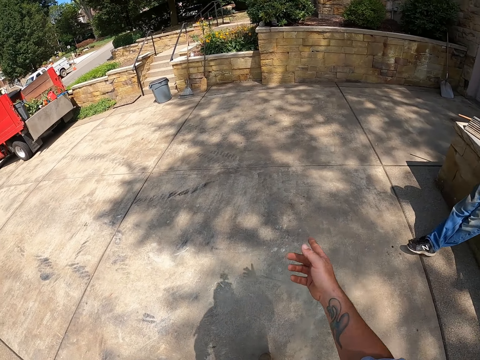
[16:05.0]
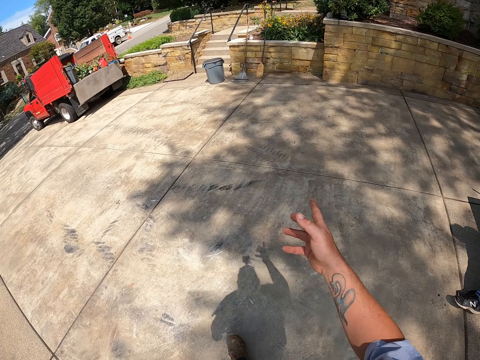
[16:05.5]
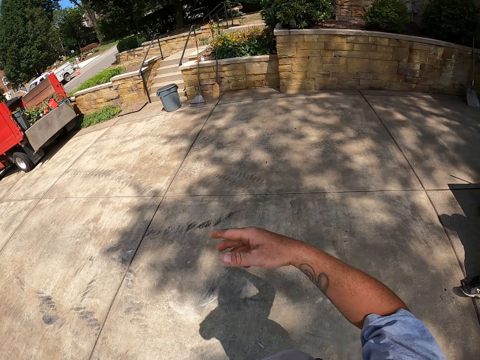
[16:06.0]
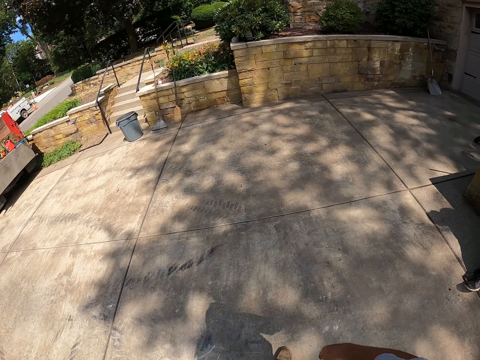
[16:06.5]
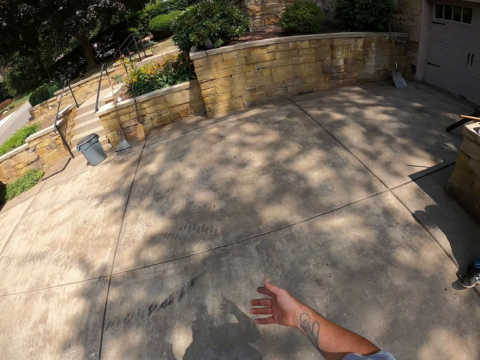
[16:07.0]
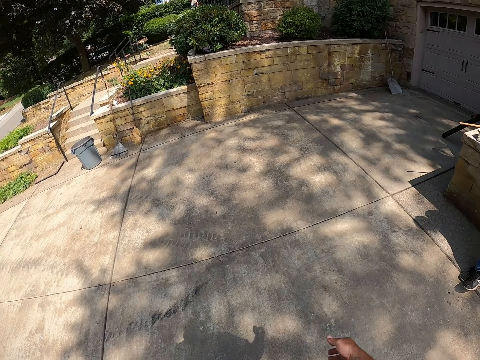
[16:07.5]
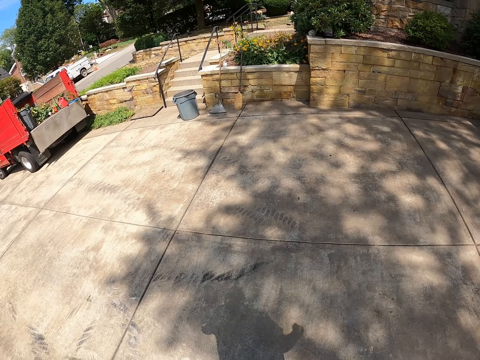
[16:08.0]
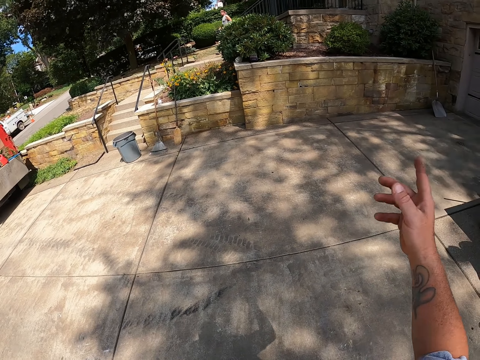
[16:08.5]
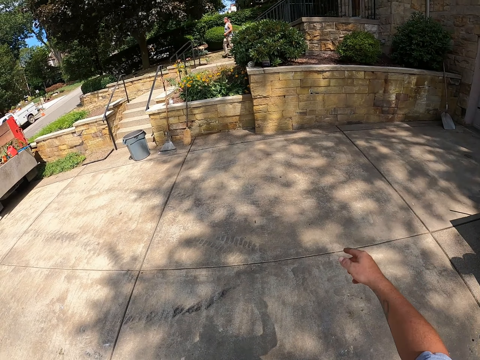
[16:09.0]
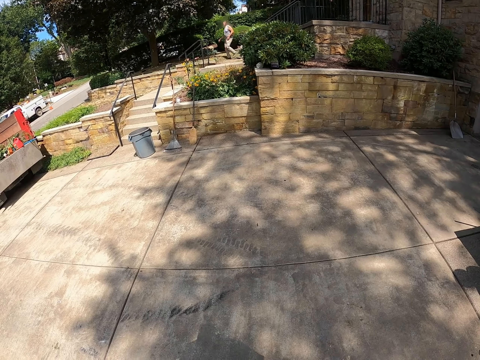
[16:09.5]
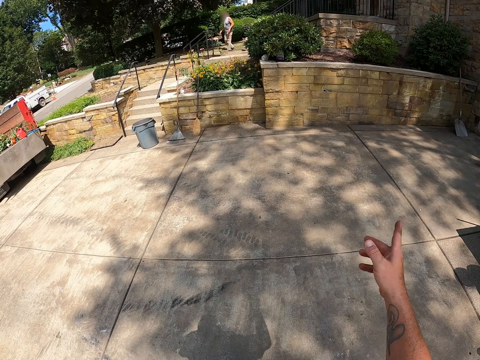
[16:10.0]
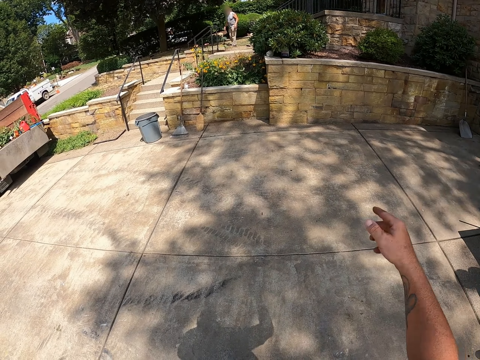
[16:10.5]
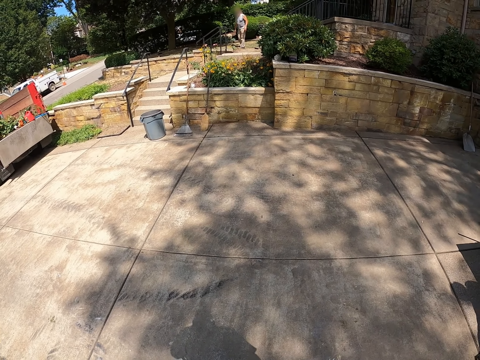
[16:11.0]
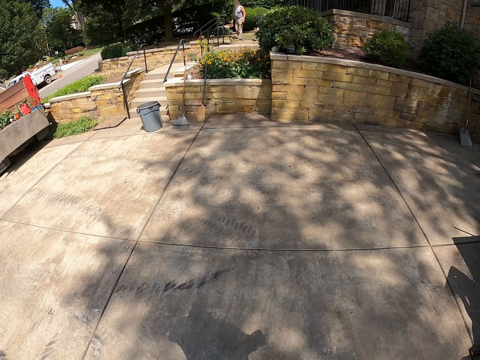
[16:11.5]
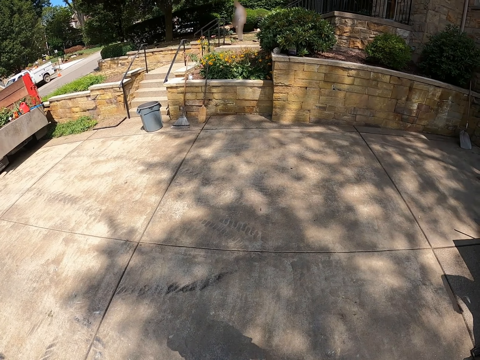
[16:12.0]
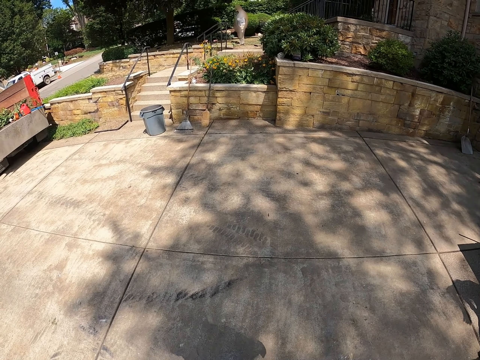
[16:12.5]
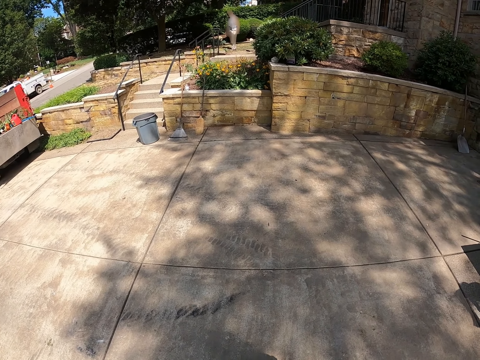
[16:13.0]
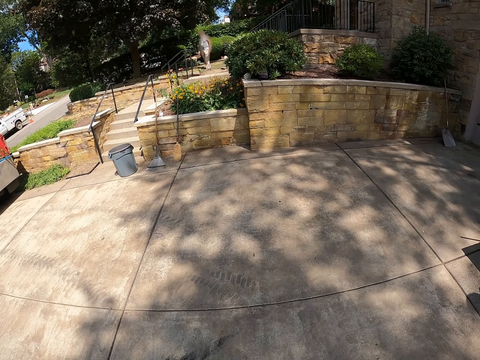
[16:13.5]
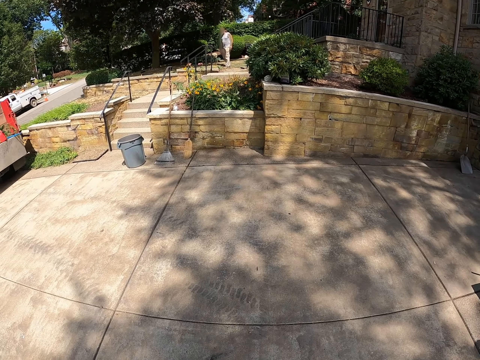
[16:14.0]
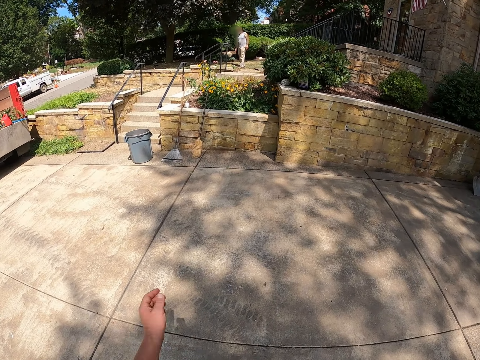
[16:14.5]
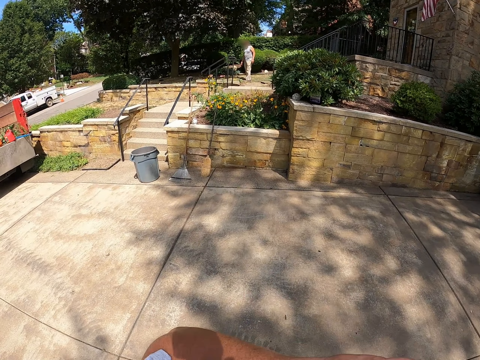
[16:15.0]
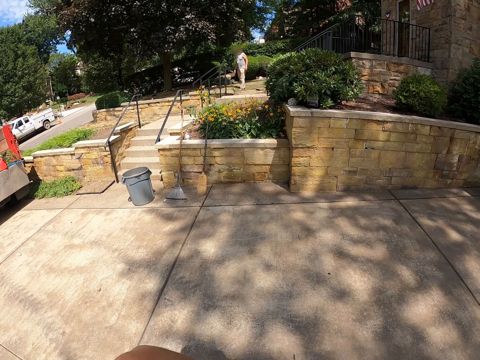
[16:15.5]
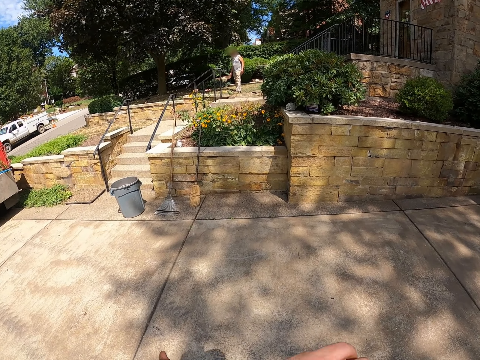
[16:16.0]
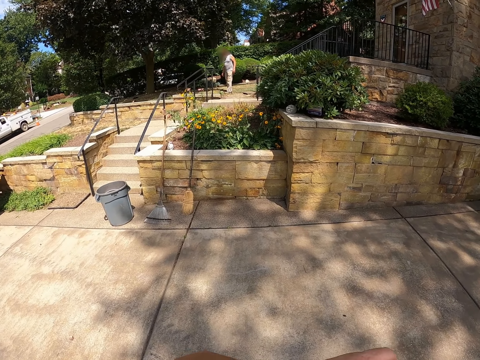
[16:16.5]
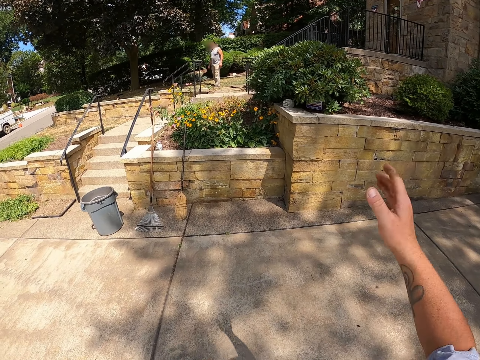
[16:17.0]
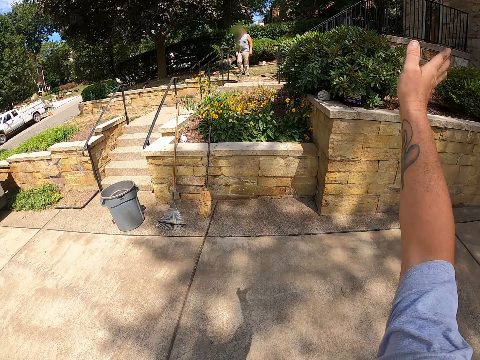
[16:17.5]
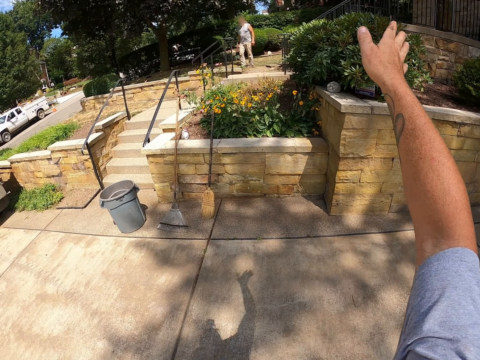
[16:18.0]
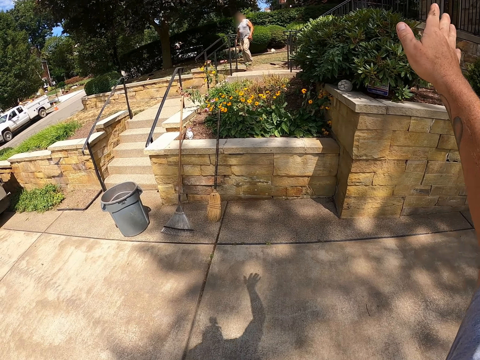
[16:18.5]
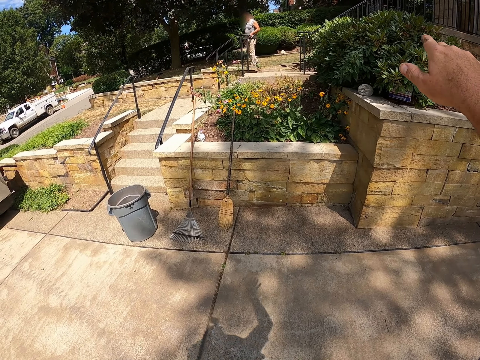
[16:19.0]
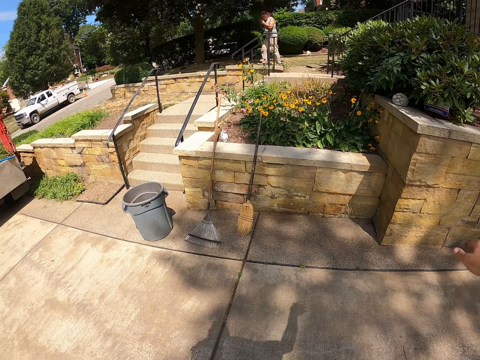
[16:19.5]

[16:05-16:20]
The camera wearer converses with a man. They walk outside.

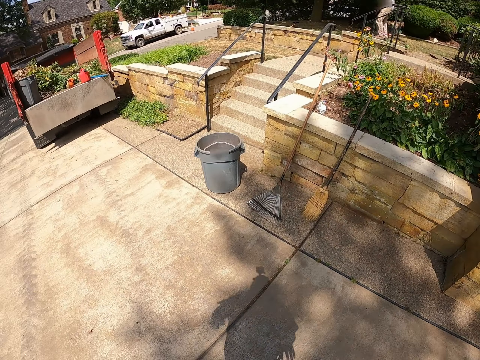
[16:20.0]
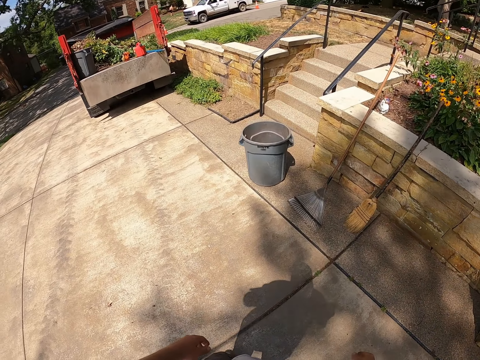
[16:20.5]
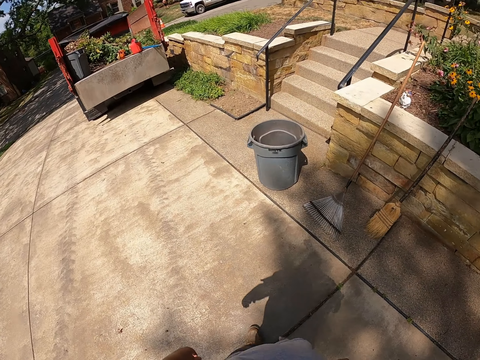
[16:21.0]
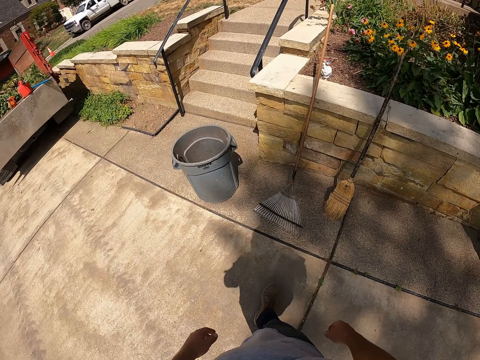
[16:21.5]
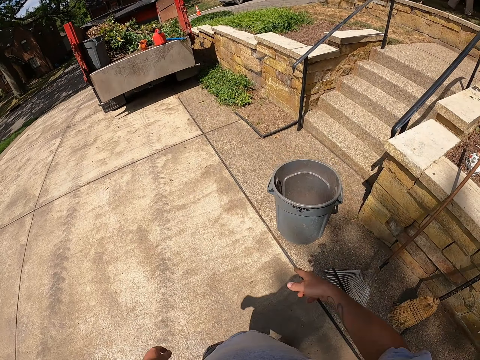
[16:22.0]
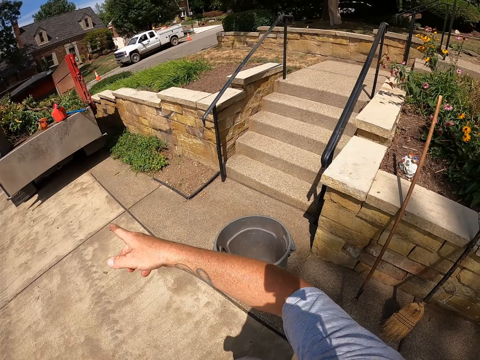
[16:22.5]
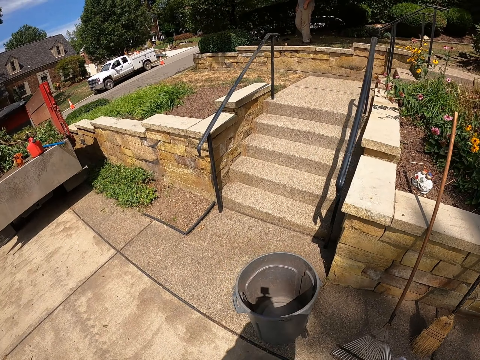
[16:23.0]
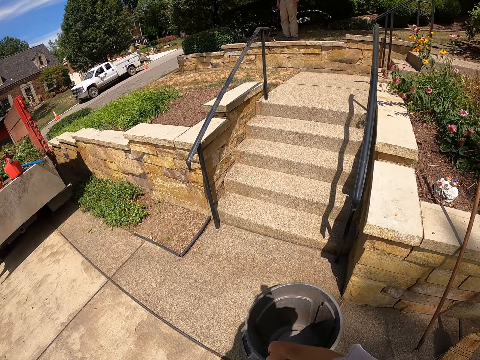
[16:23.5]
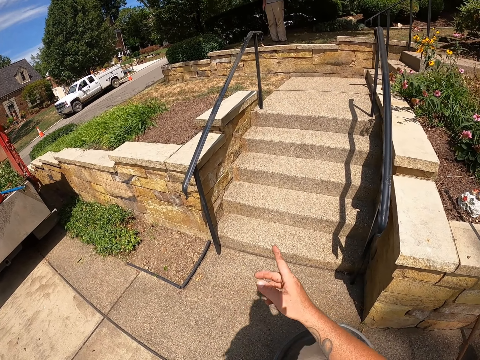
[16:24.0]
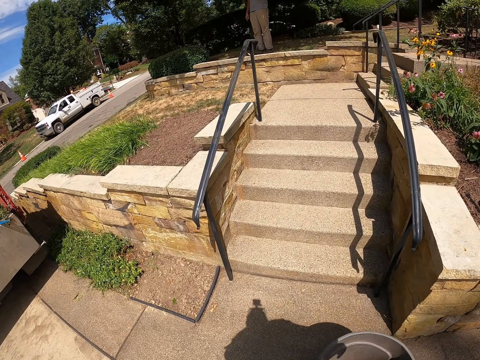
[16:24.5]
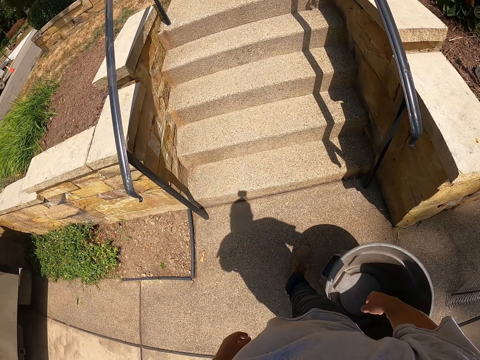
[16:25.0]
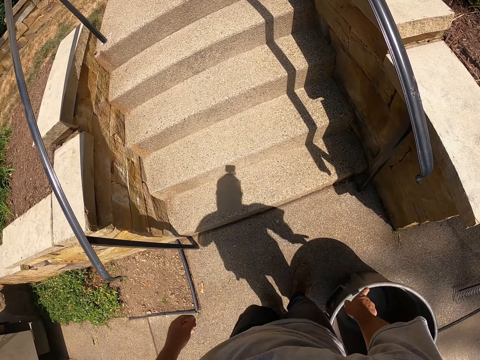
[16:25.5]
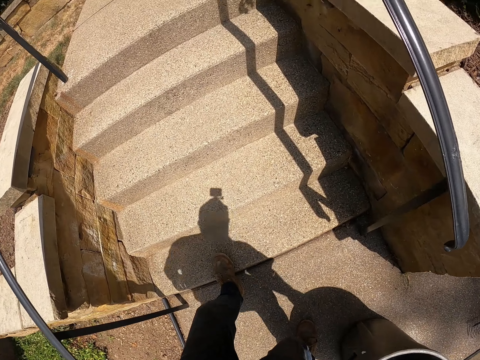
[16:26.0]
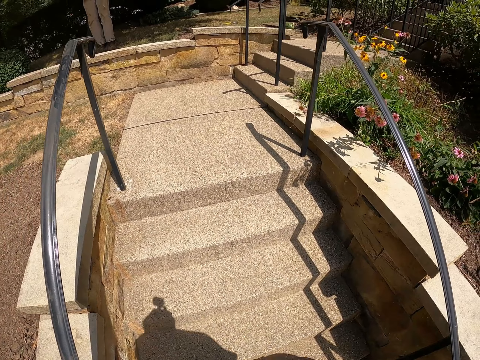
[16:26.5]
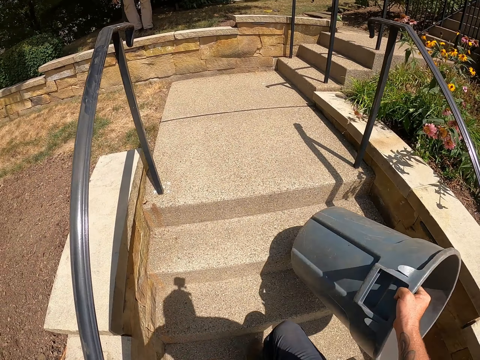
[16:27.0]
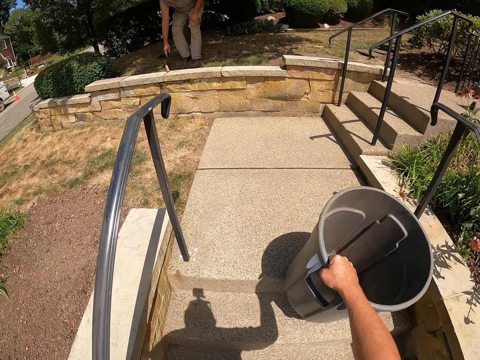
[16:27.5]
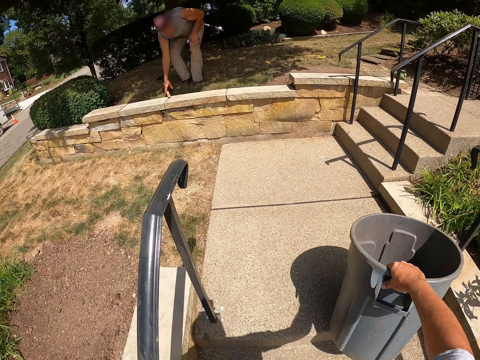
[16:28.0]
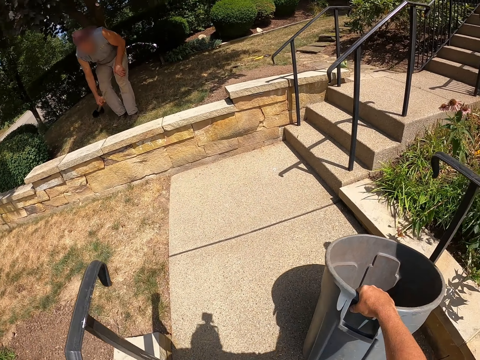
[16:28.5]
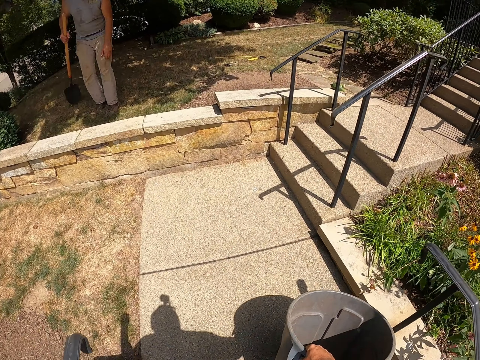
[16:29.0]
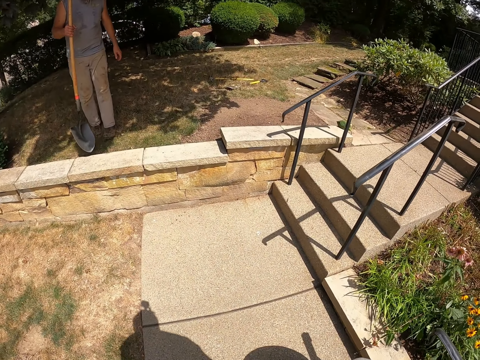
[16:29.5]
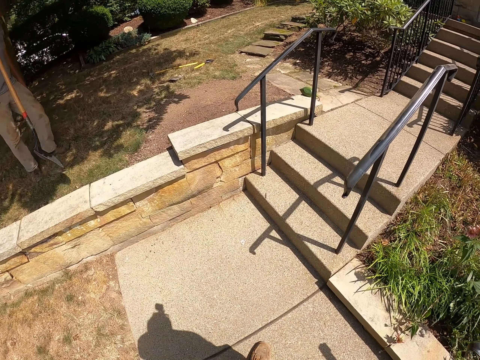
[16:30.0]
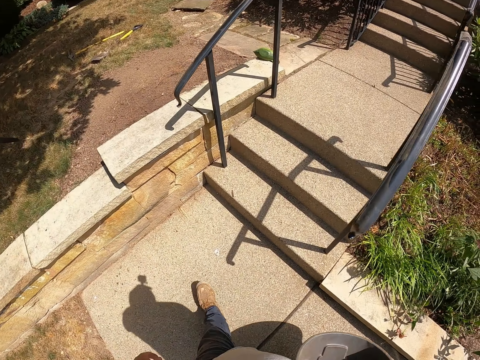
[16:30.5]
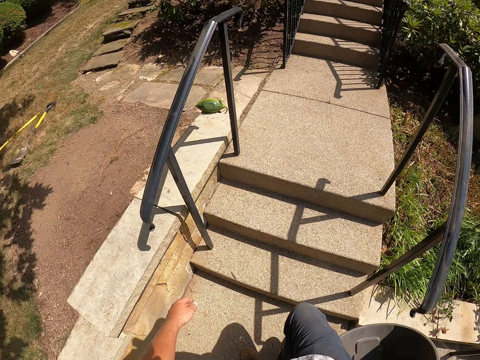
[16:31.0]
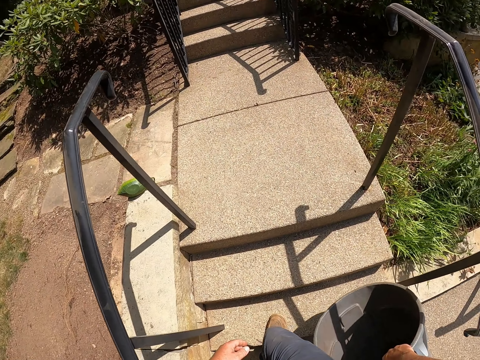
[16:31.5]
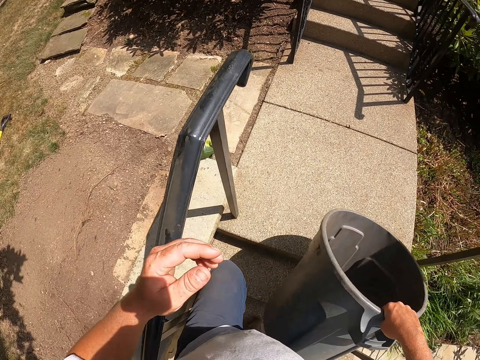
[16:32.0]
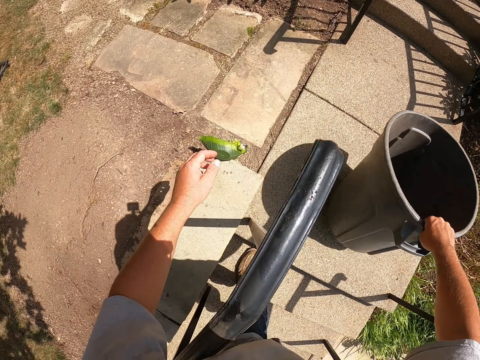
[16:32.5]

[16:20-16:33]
The camera wearer picks up a dustbin. He carries the bin with his right hand together. He puts the bin down. A man picks up a spade. The camera wearer walks up stairs.
